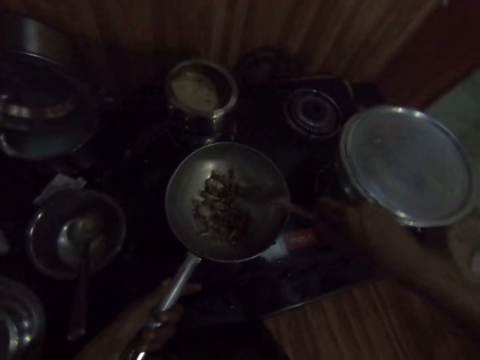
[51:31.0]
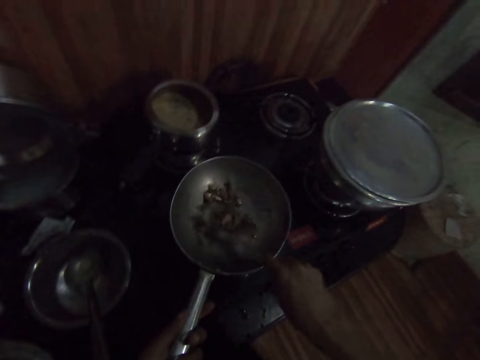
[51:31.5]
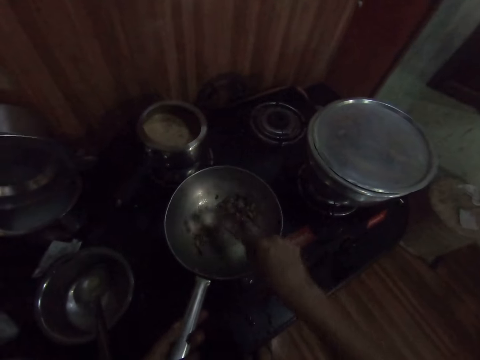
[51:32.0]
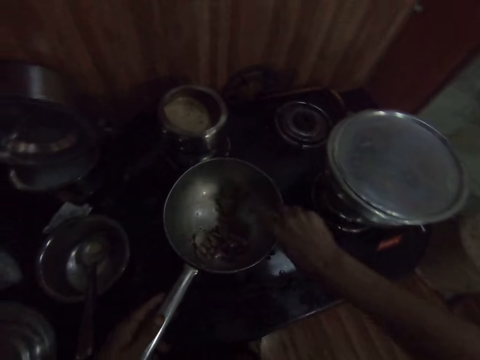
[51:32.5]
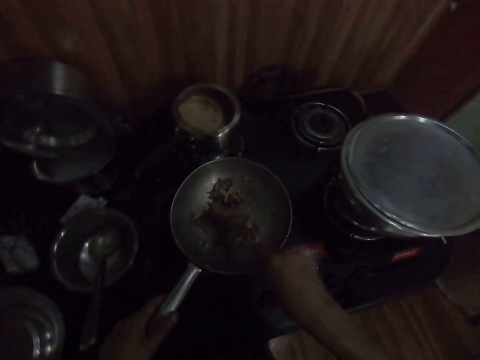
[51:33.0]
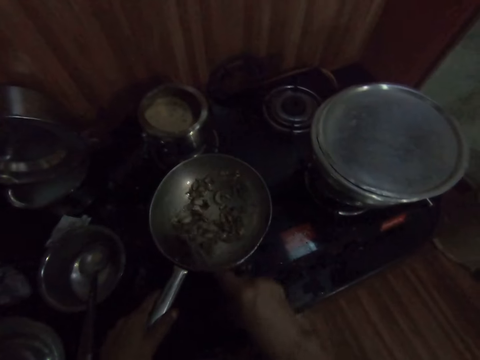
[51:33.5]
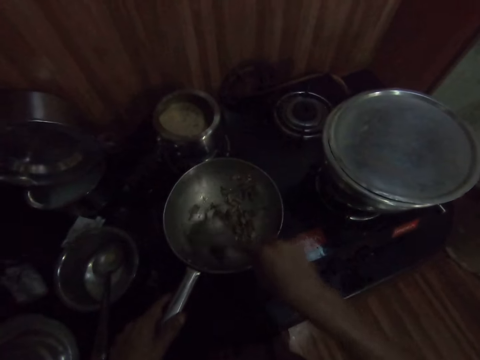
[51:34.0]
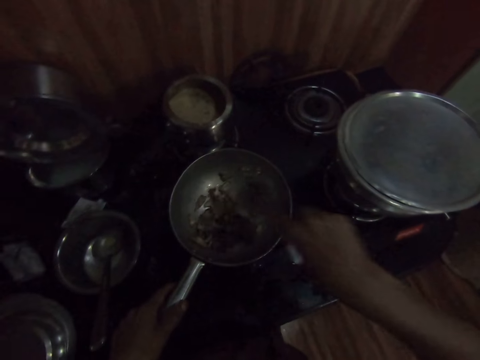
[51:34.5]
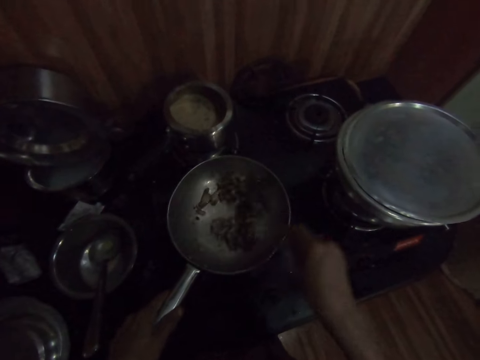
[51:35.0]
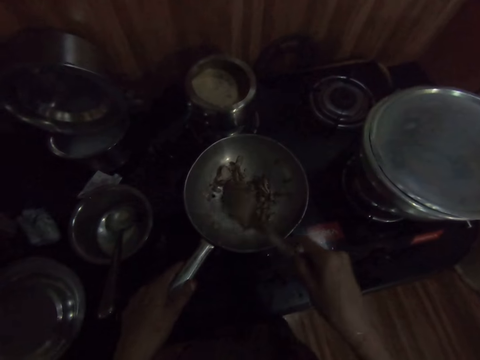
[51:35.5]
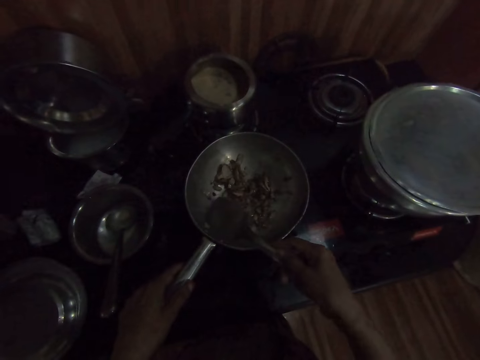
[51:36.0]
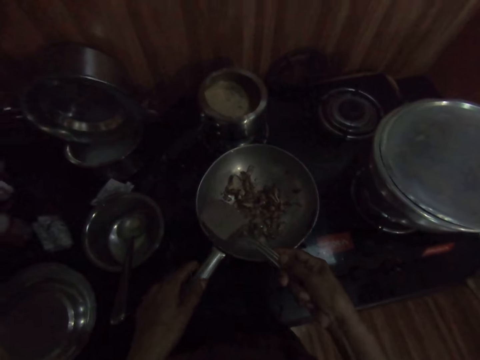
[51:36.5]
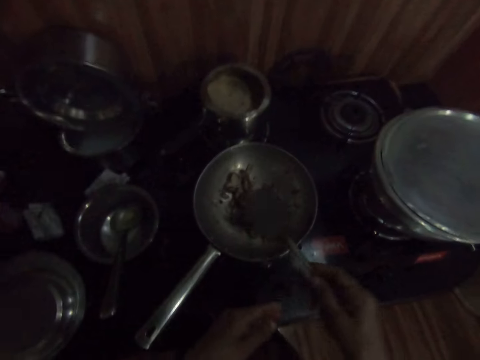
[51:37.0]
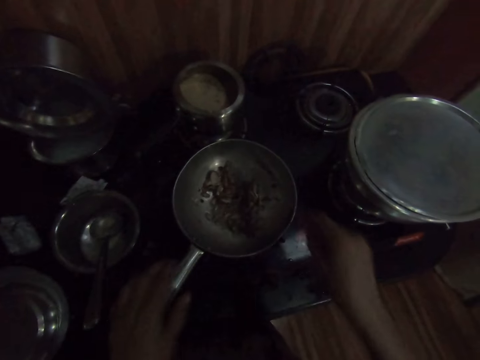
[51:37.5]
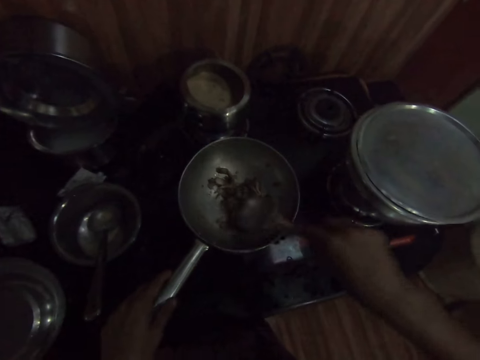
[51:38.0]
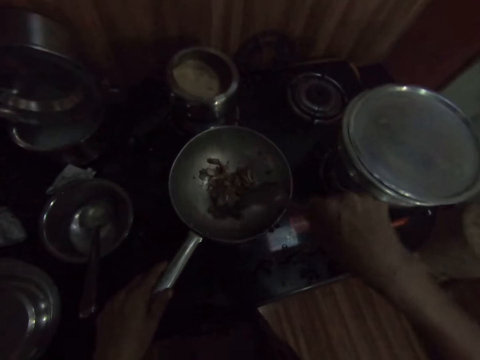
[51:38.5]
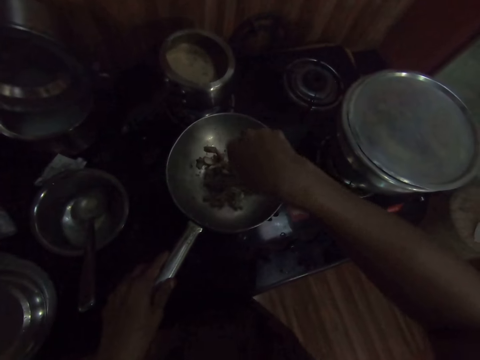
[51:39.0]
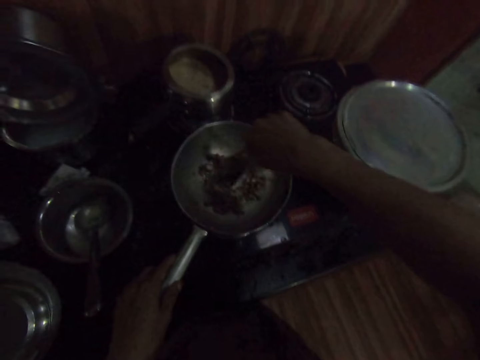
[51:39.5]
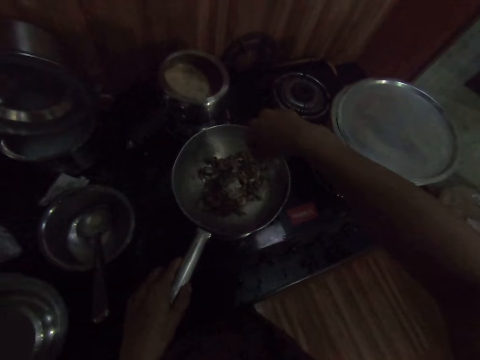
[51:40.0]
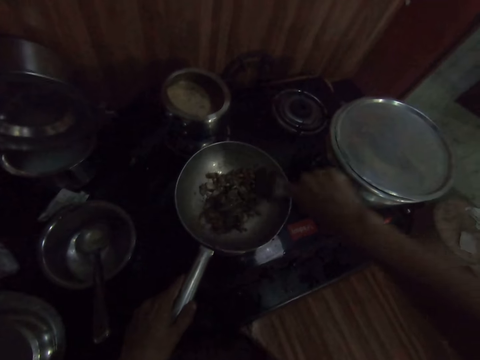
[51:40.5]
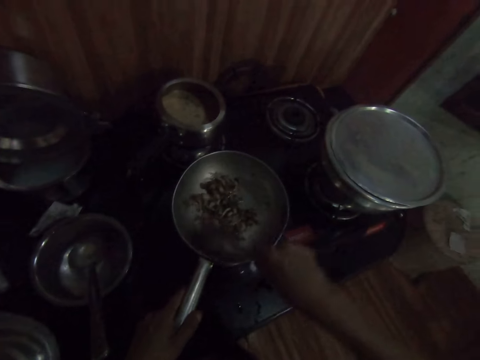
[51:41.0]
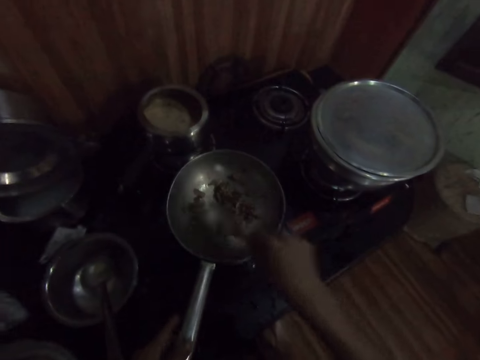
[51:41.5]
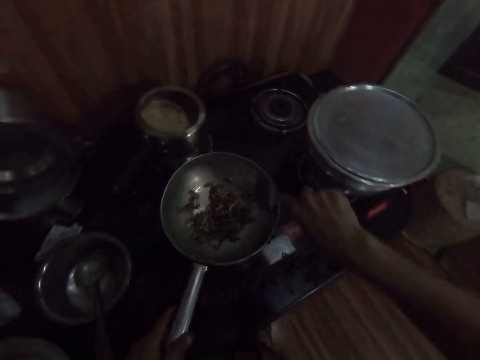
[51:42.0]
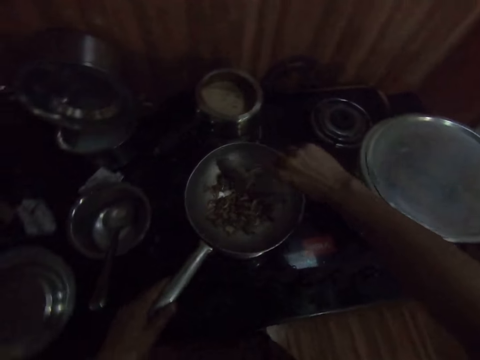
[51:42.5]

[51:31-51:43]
The camera wearer holds the sauce pan with her left hand. She stirs the sauce pan with the spatula in her right hand.

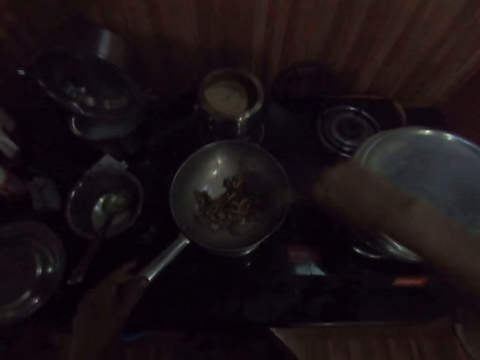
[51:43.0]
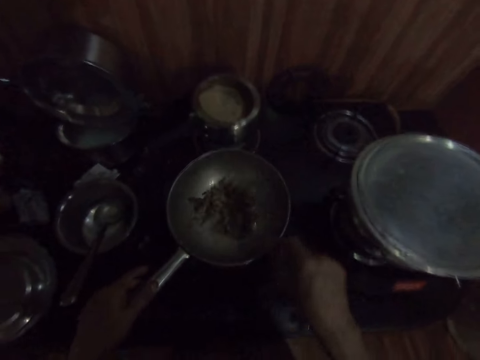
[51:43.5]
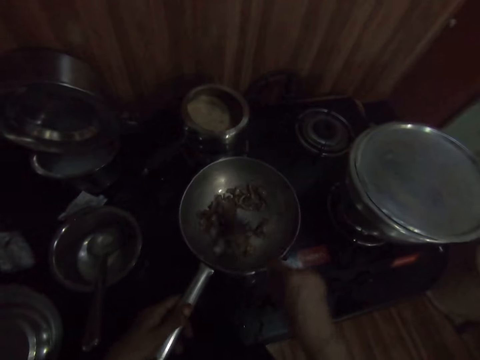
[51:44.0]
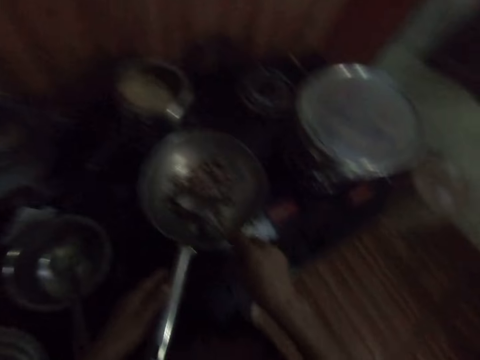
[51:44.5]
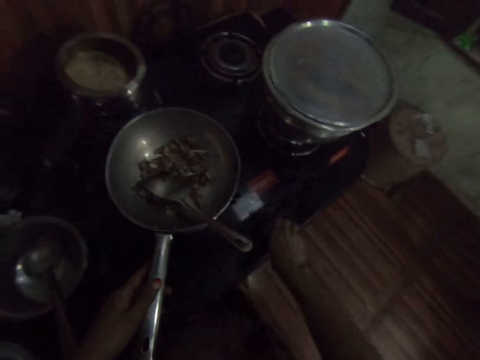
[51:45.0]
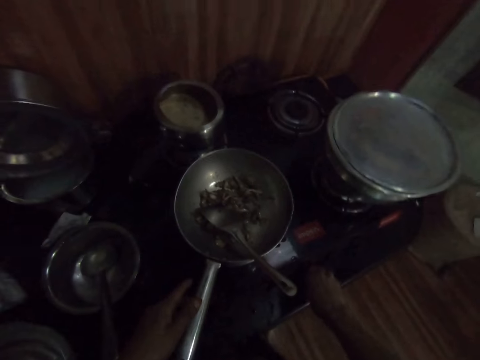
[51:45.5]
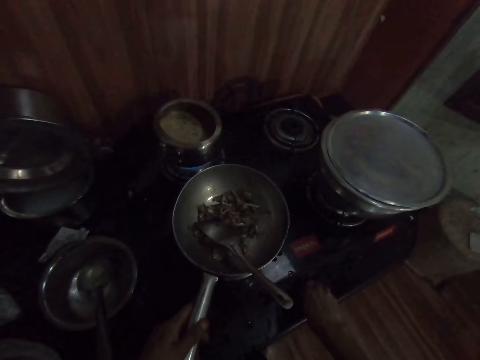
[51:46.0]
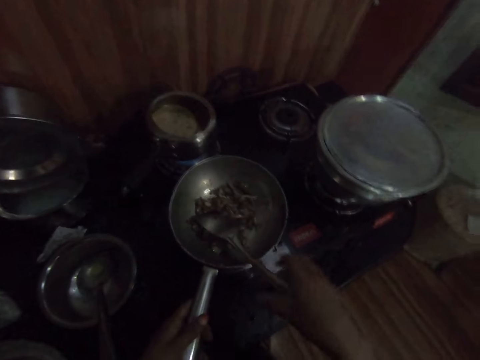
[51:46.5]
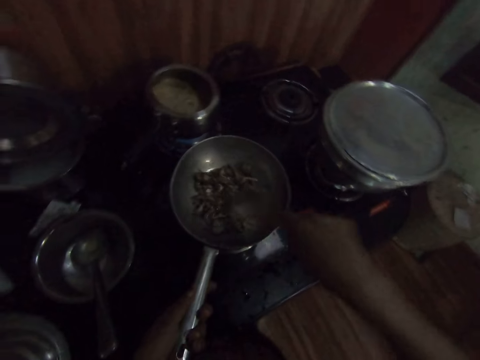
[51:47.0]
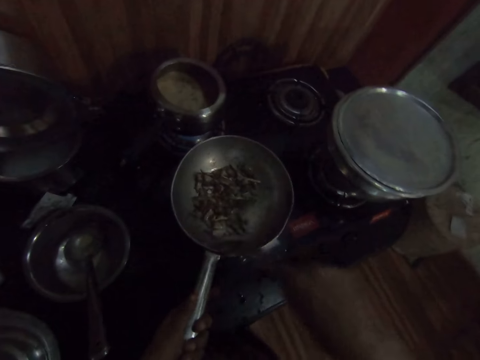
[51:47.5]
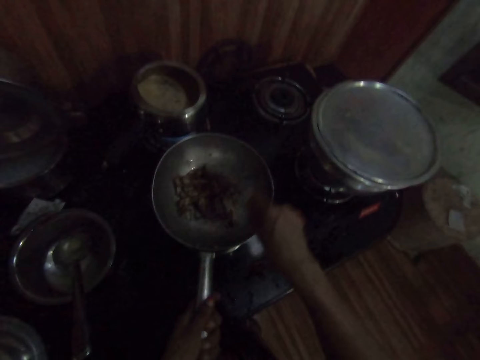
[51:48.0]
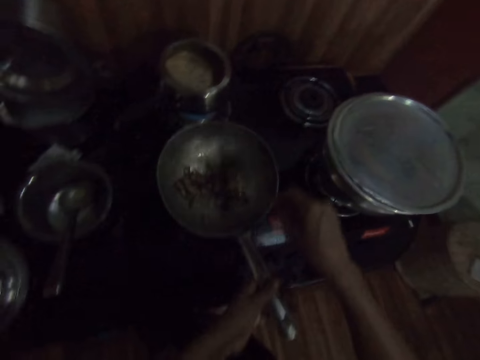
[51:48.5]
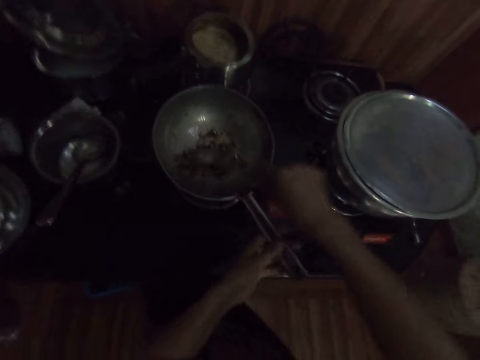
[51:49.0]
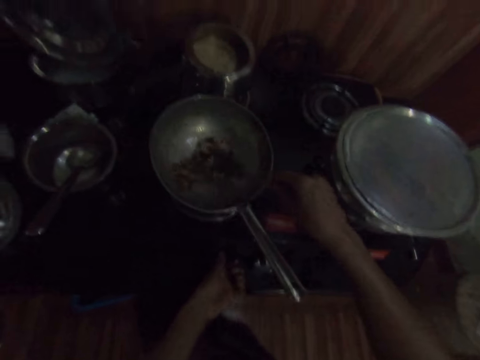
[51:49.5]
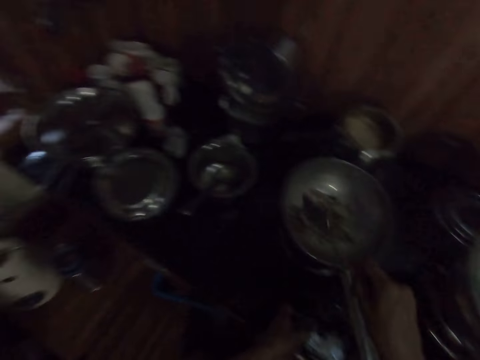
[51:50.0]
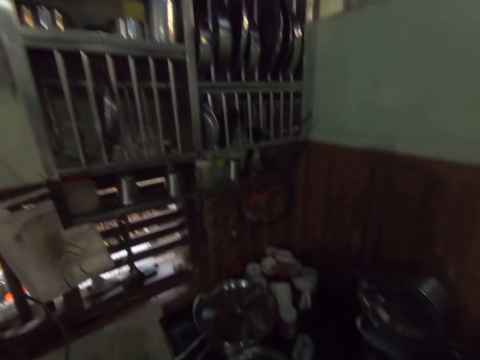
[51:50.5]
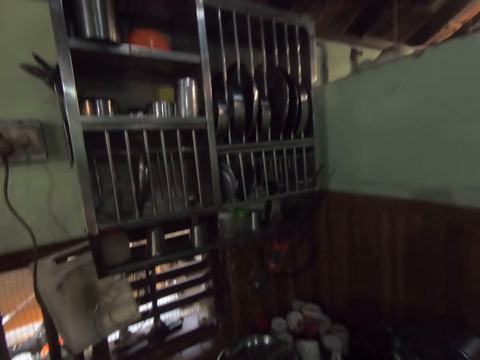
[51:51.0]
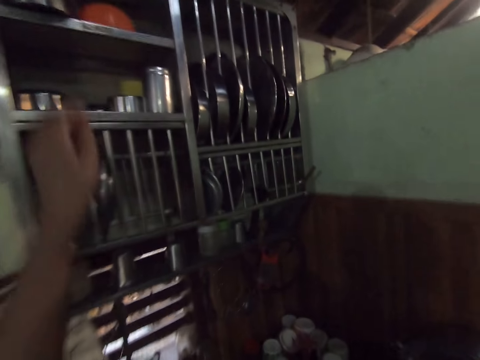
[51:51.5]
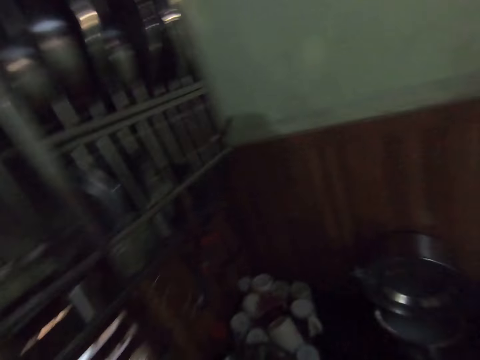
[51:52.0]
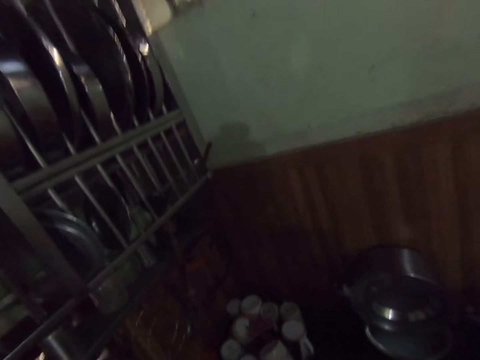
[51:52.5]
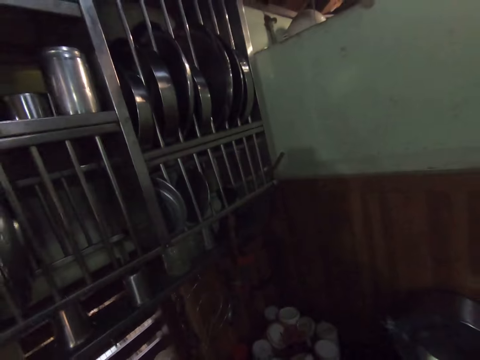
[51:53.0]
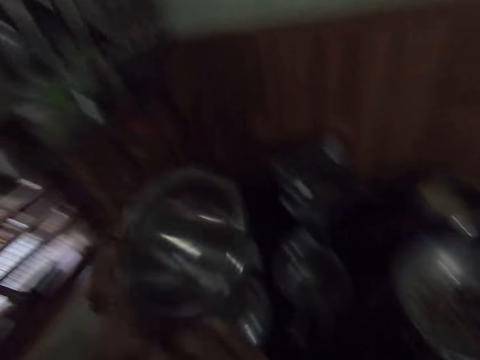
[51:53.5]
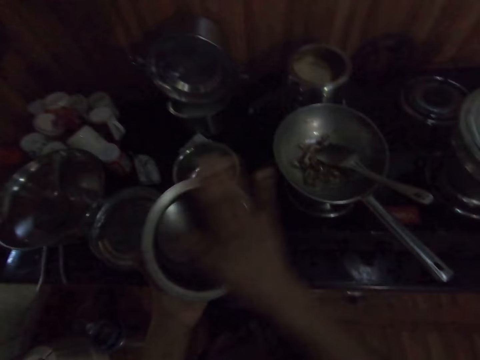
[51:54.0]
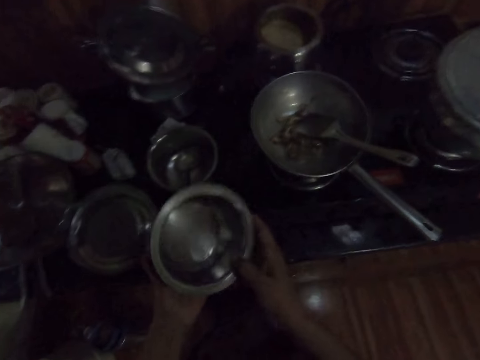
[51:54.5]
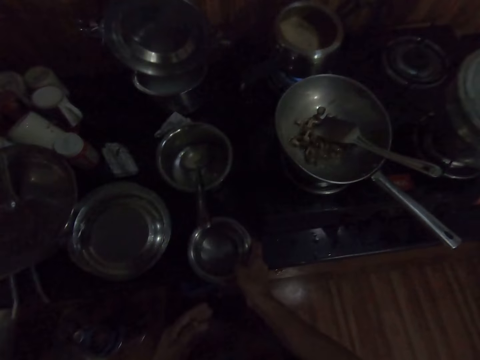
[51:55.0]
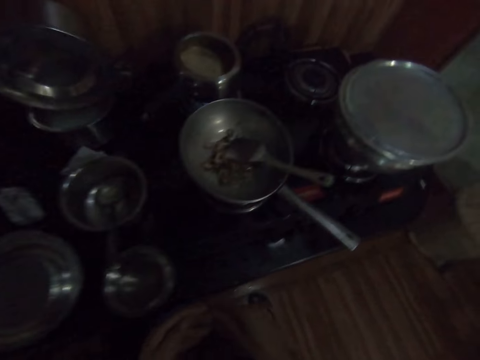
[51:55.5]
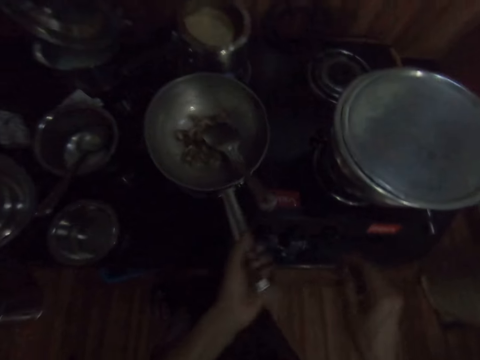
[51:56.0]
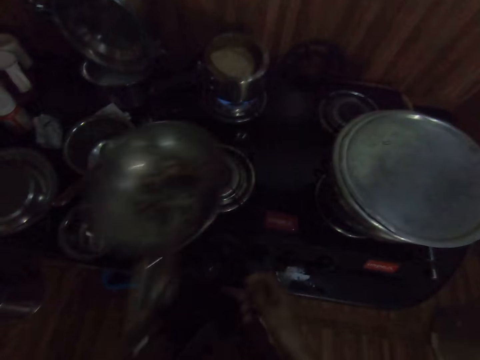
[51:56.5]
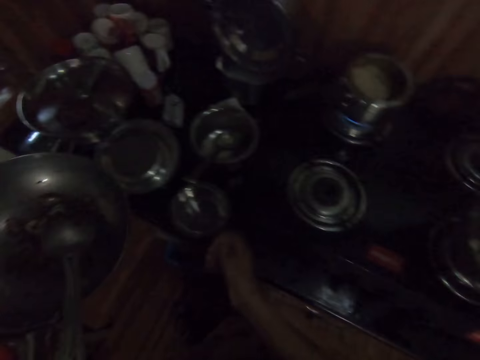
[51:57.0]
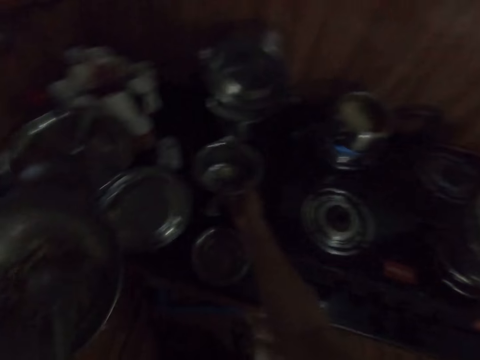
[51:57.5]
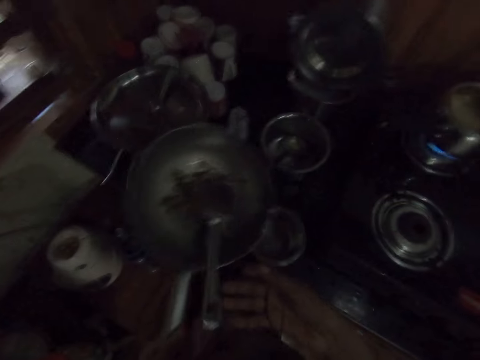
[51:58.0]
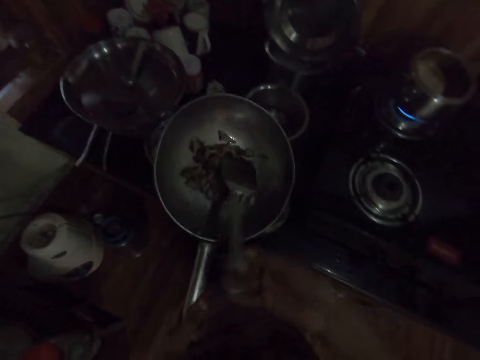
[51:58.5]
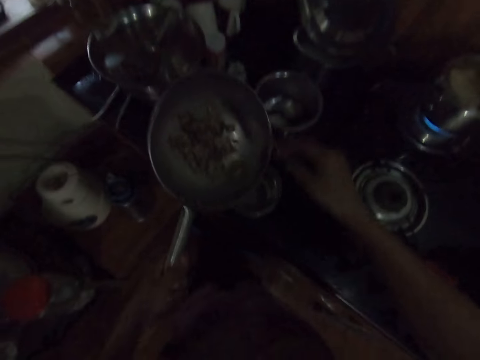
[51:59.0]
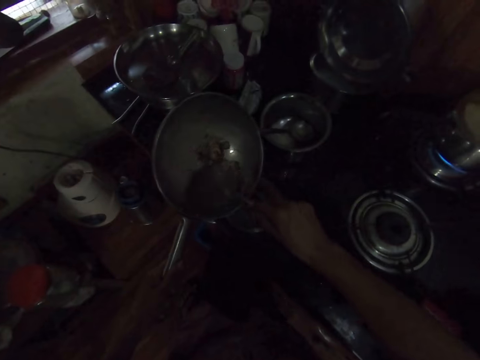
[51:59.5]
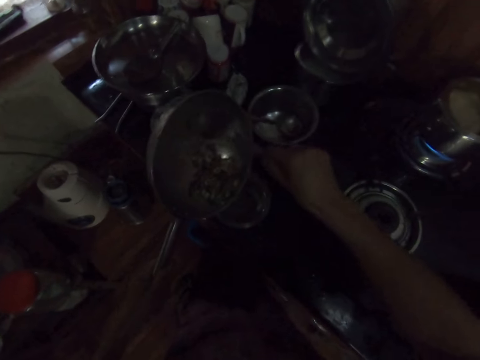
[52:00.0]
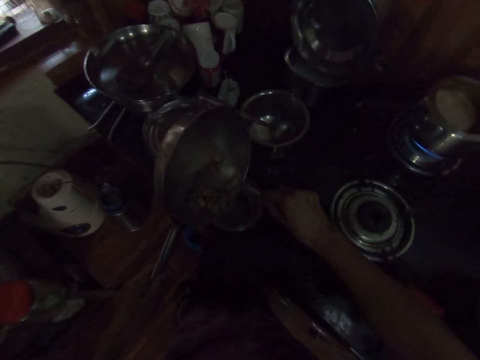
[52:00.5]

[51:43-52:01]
The camera wearer drops the spatula in the sauce pan with her right hand. She operates the cooker with her right hand. She stirs the sauce pan with the spatula in her right hand. She operates the cooker with her left hand. She picks up a bowl from the utensil rack with her left hand. She wipes the bowl with her right hand. She passes the bowl from her left hand to her right hand. She drops the bowl on the cabinet with her right hand. She picks up the sauce pan from the cooker with her left hand. She operates the cooker with her right hand. She pours the mushrooms in the sauce pan into the bowl with the spatula in her right hand.
